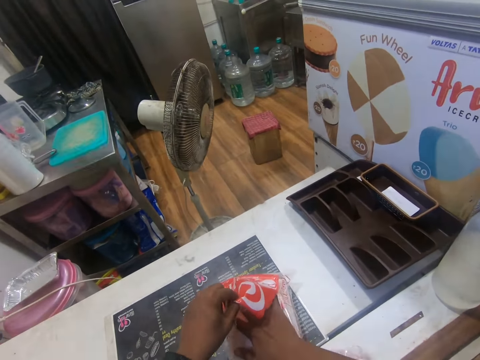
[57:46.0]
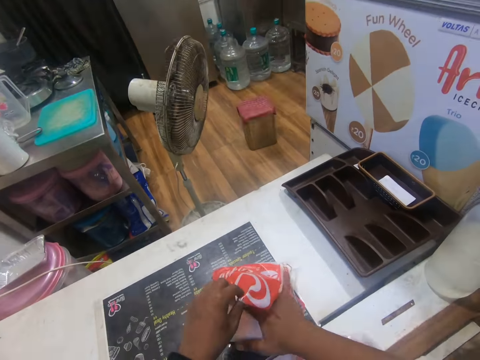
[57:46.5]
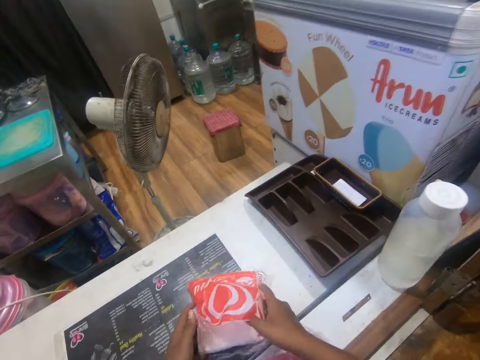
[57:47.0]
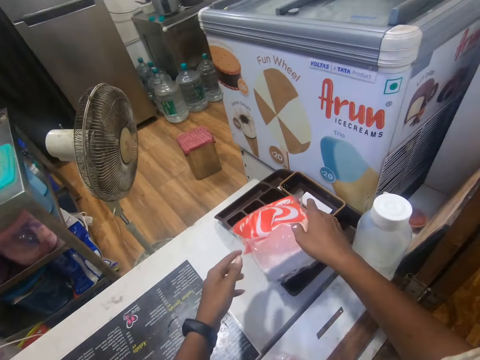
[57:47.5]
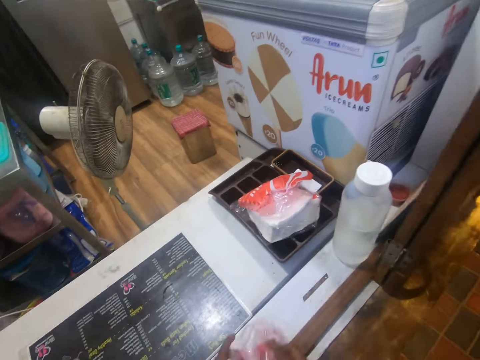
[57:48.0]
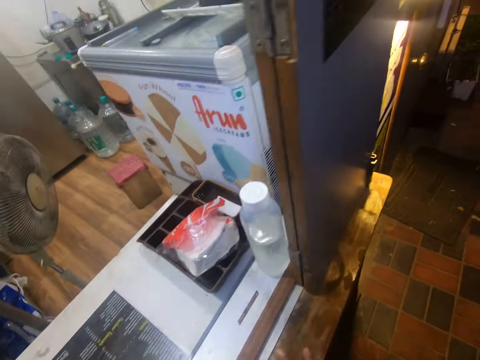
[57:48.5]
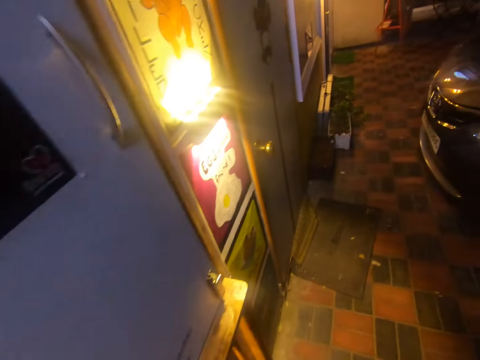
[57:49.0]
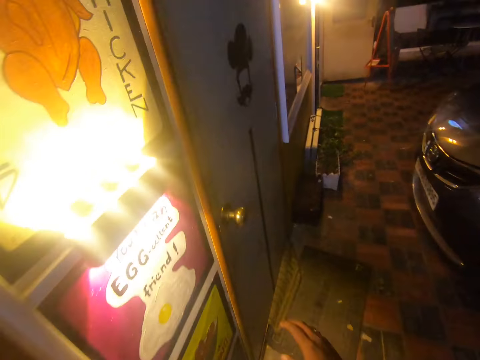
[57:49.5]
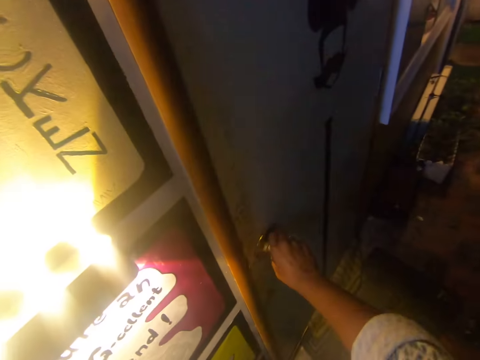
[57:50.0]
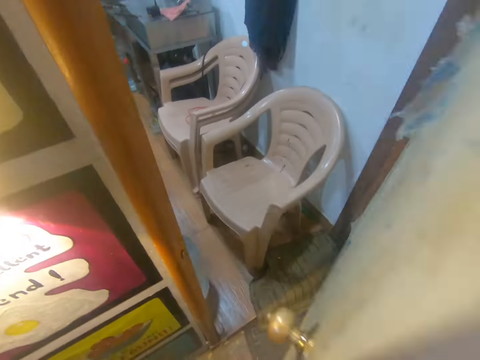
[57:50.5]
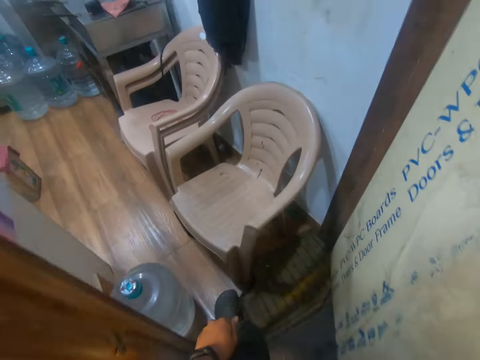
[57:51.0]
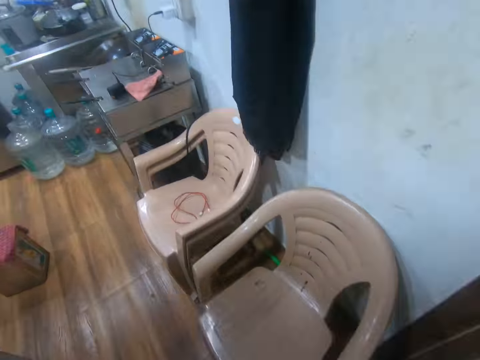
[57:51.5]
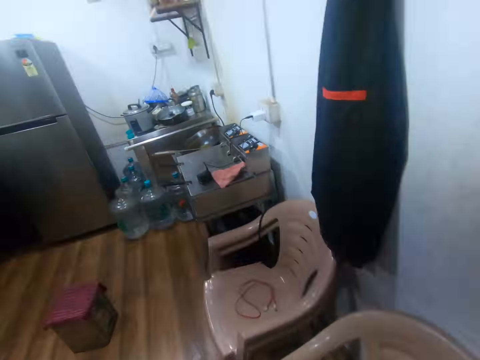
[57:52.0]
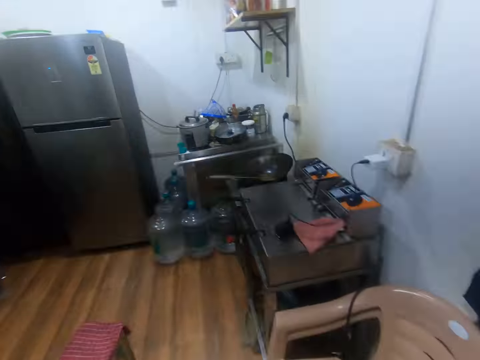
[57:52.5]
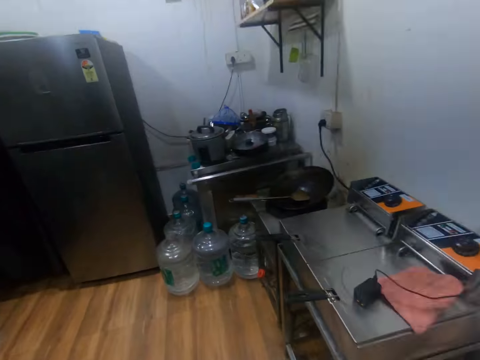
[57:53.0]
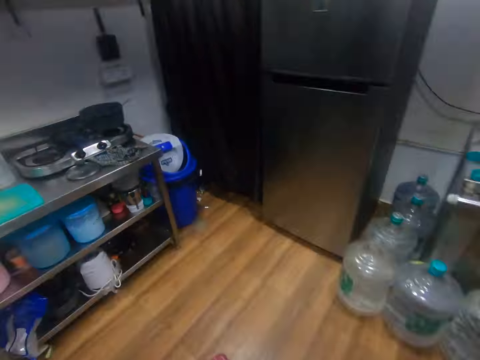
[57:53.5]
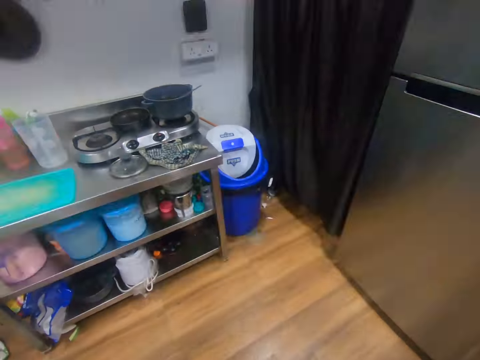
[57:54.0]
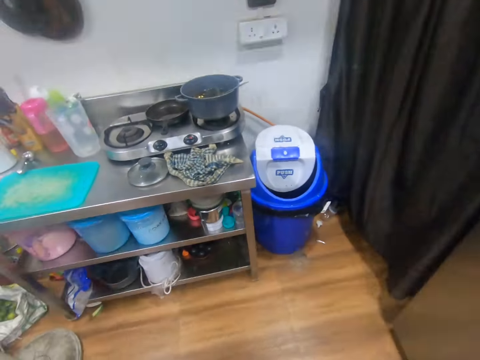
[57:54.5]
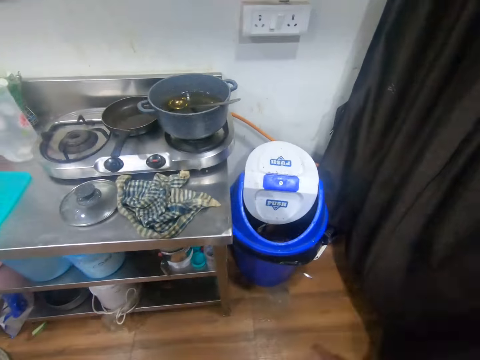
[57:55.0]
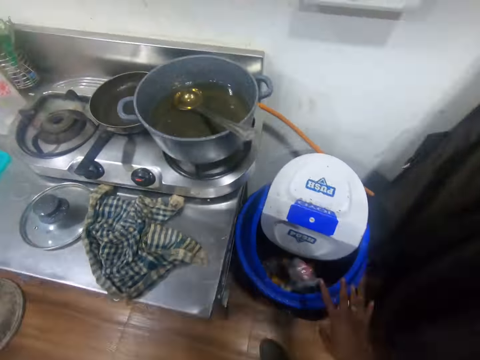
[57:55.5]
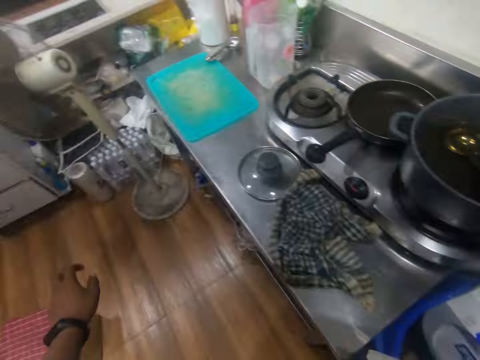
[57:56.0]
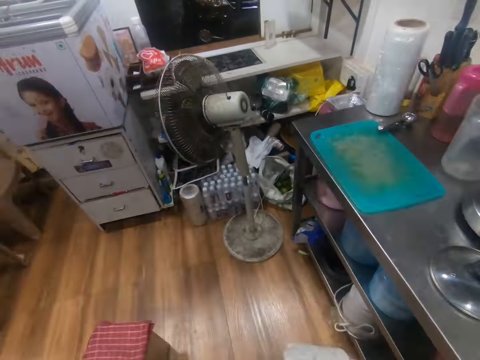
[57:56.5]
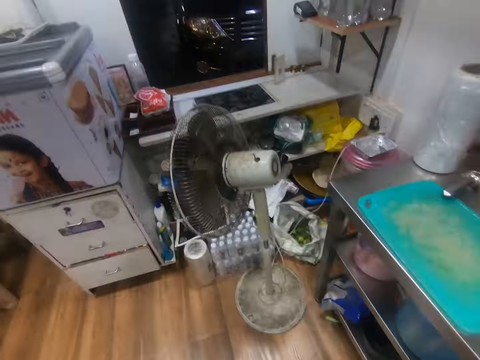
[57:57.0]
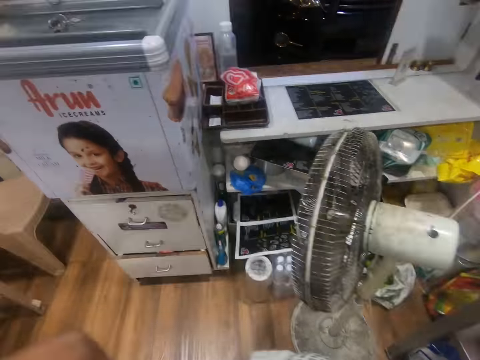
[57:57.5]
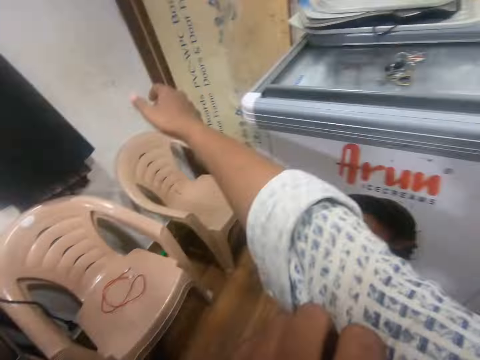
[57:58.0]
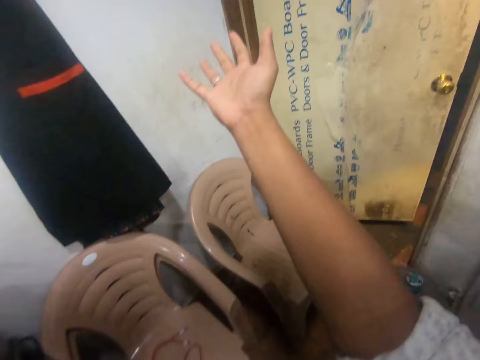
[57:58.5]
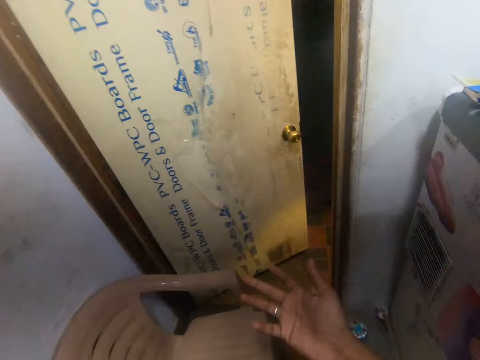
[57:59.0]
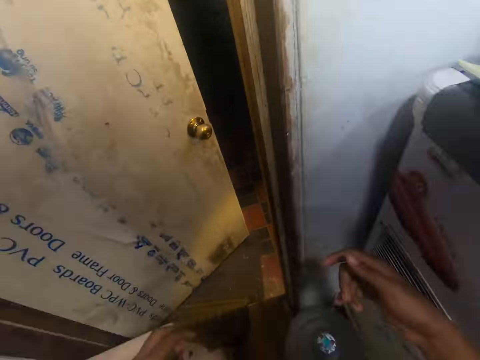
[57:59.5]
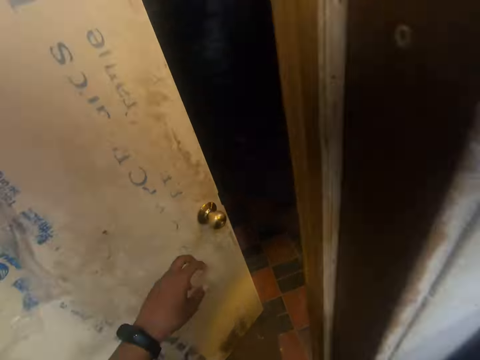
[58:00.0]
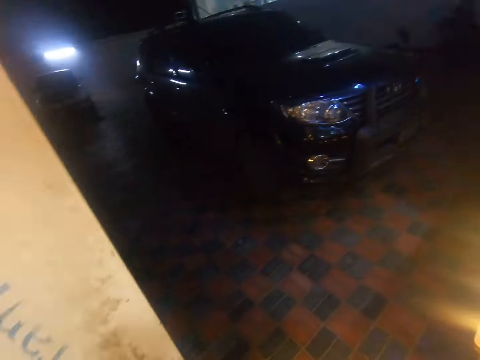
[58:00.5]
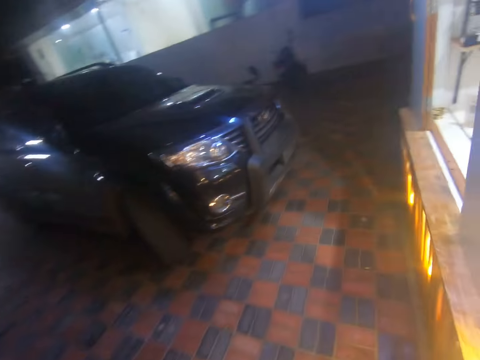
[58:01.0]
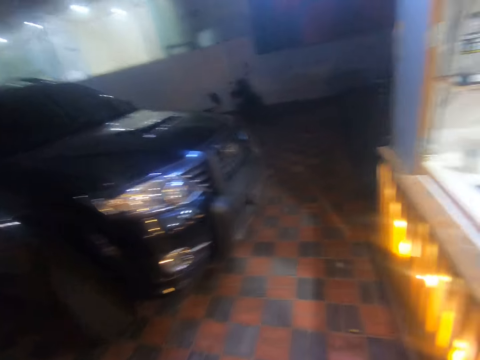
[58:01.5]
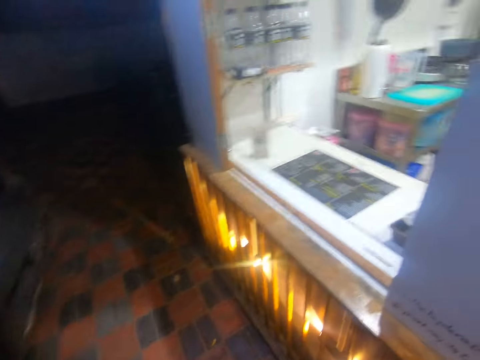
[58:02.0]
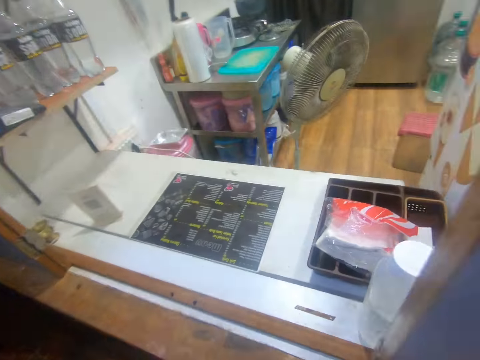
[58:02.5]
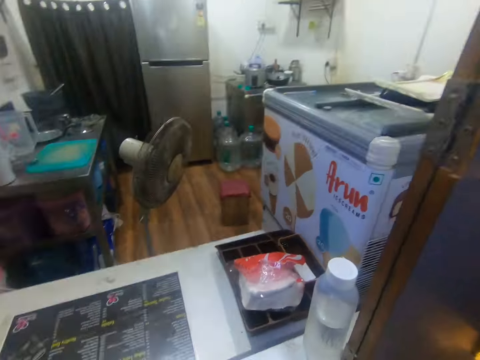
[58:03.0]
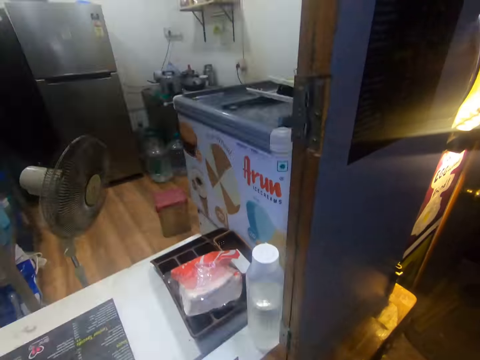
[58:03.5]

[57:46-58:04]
The camera wearer picks up the pack of serviette paper from the counter with his hands. He drops the pack of serviette on the cutlery tray on the counter with his hands. He picks up the empty pack of serviette paper from the counter with his hands. He walks in the area. He opens a door with his right hand. He walks into a kitchen. He throws the empty pack of serviette paper into a trash bin with his right hand. He walks in the room. He rolls his right hand sleeve with his left hand. He lifts his hand. He opens the door with his left hand. He walks outside.

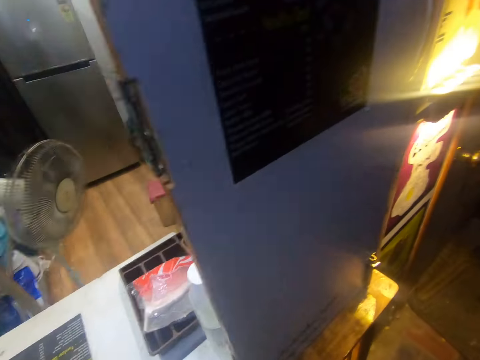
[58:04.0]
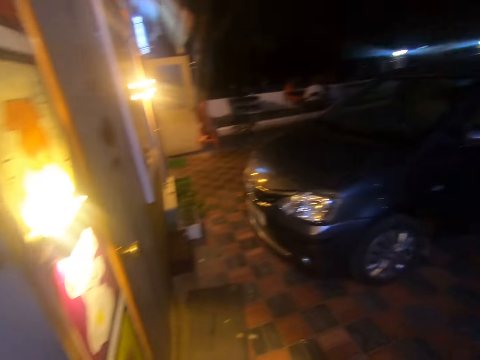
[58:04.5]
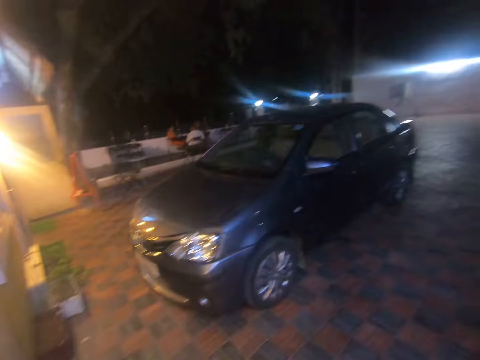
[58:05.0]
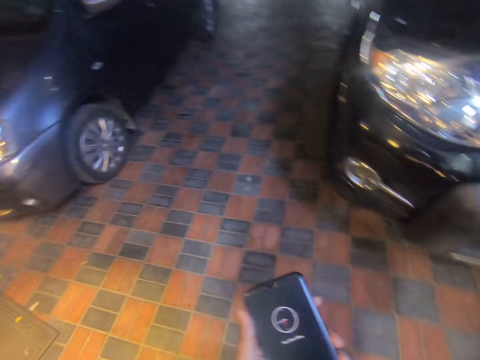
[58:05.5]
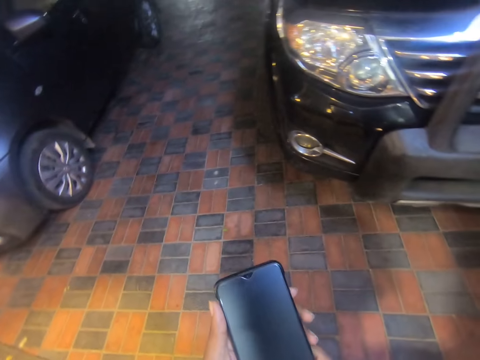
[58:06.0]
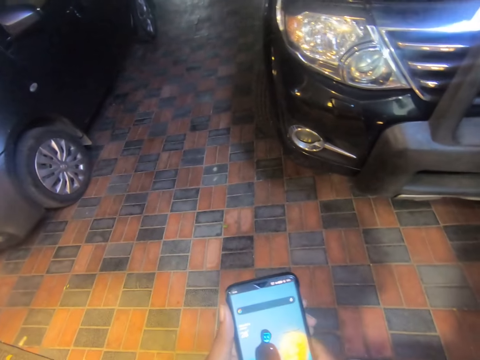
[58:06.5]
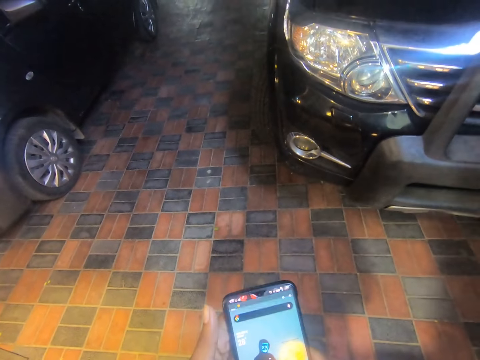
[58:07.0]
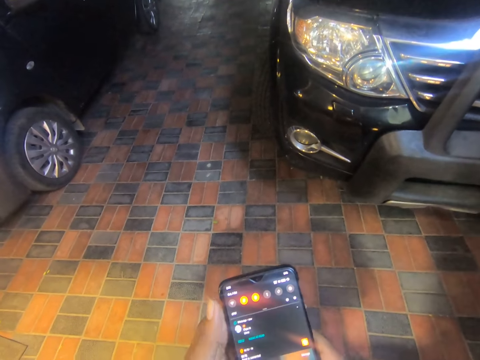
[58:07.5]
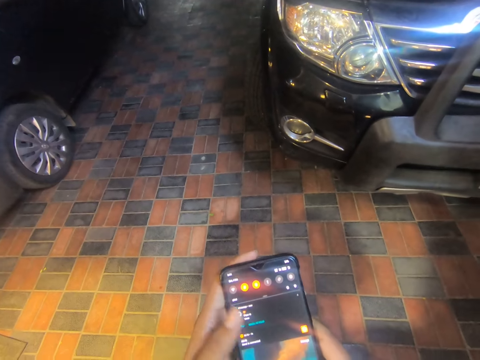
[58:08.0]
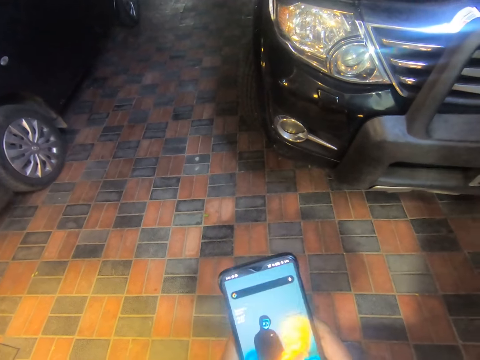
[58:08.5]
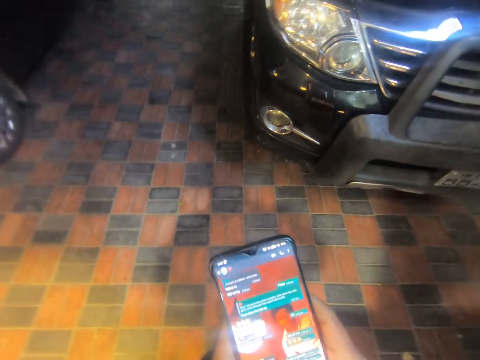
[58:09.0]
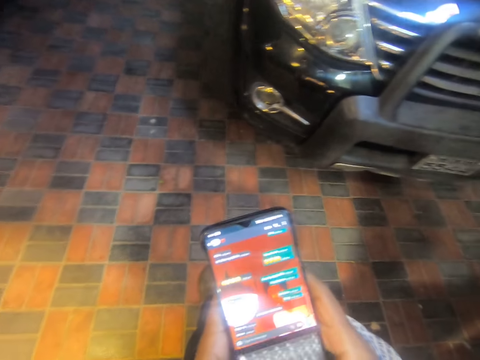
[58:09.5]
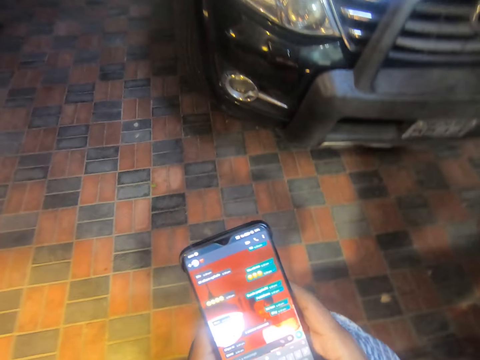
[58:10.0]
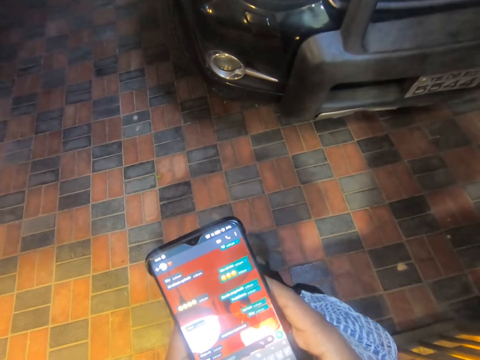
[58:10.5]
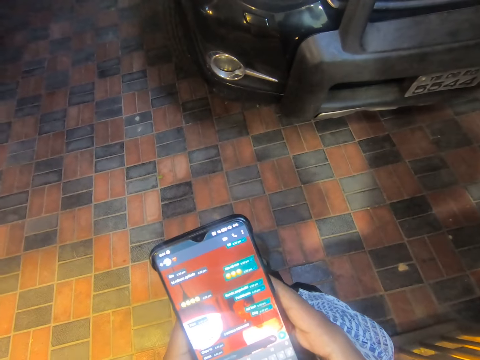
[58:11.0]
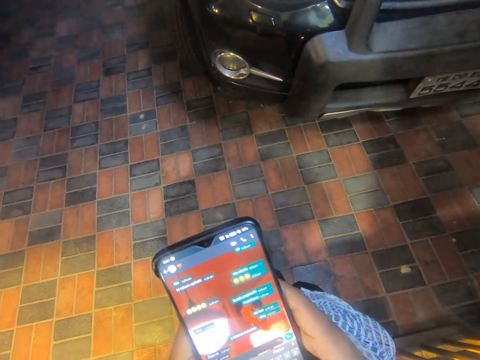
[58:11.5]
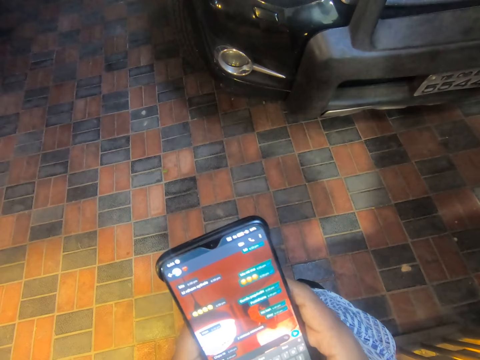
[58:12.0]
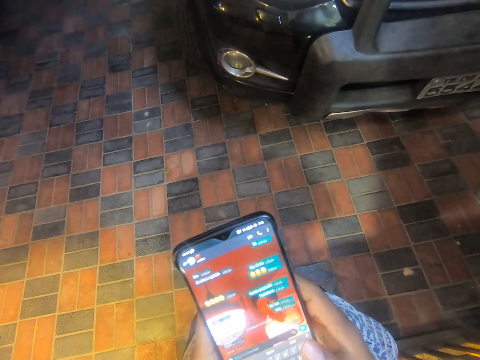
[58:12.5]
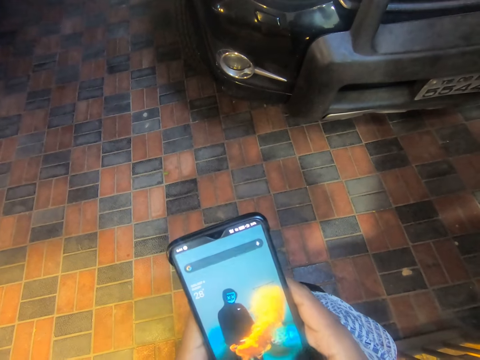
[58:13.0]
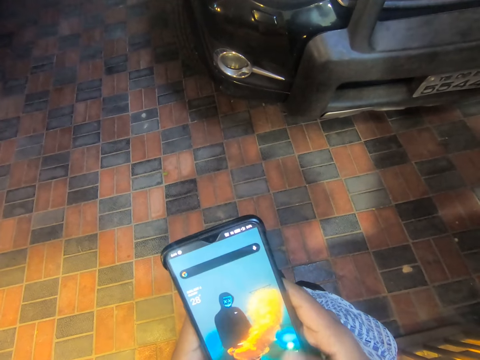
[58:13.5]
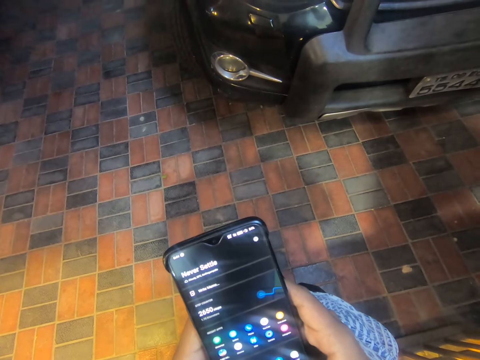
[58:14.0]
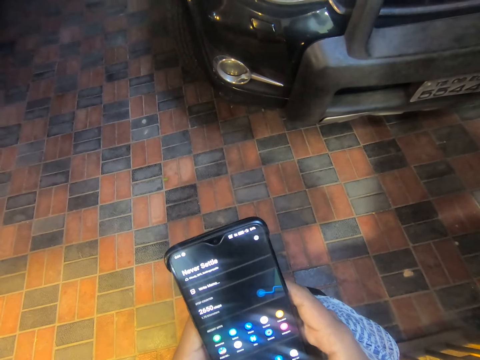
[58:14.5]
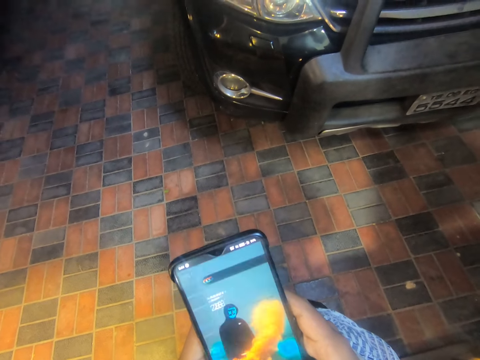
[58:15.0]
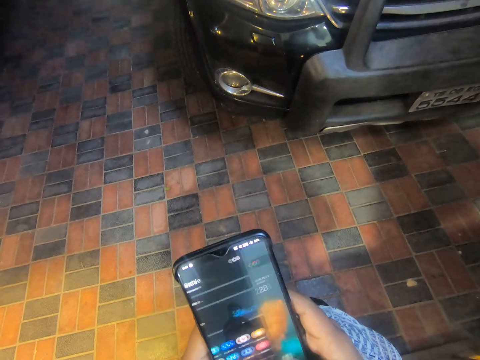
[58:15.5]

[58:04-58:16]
The camera wearer holds the phone with his left hand. He operates the phone with his right hand. He operates the phone with his hands. He operates the phone with his right hand.
